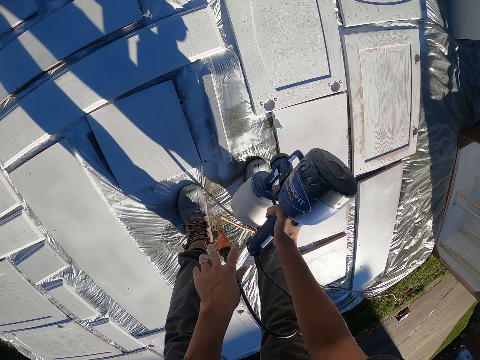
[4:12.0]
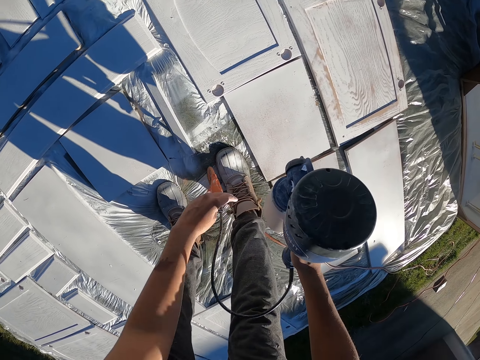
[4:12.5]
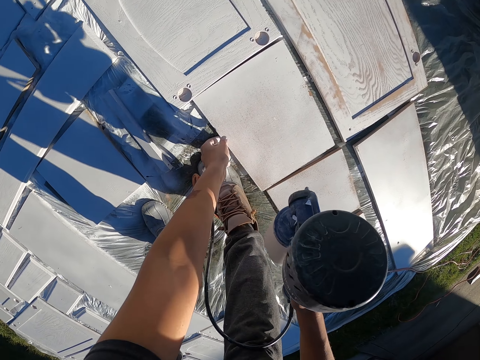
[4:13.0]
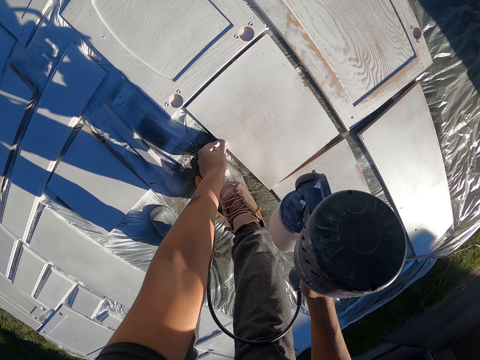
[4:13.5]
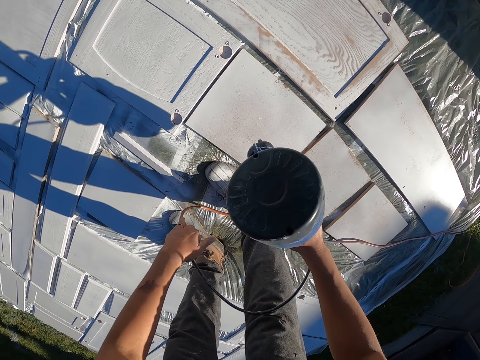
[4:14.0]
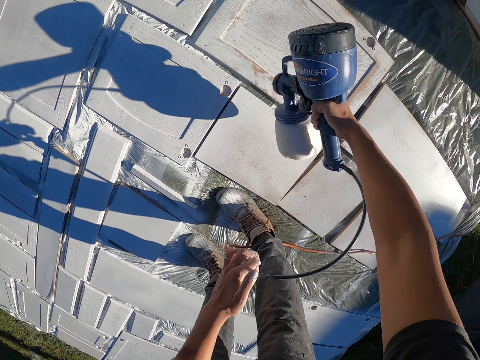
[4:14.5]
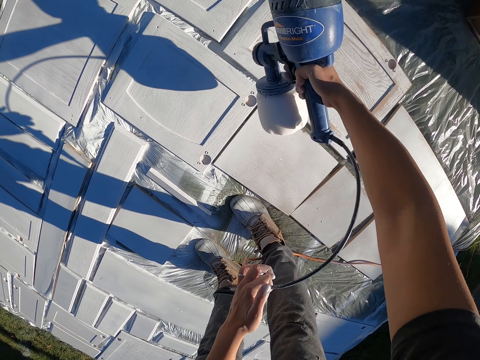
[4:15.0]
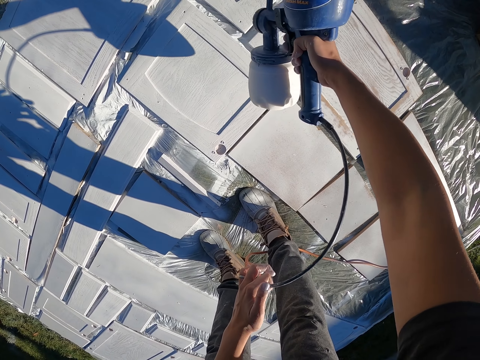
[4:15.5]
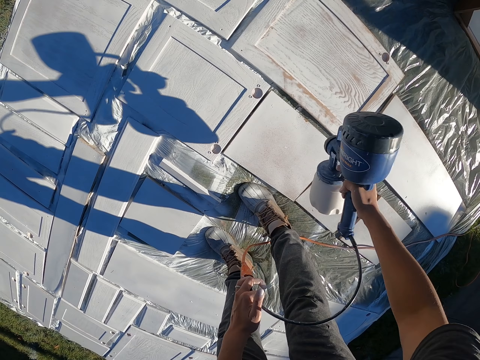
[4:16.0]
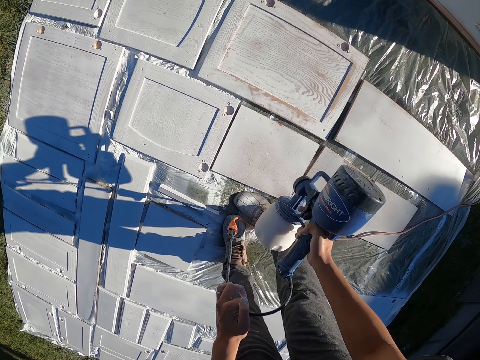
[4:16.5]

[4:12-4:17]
The camera wearer touches the board. They paint the boards with a sander machine.

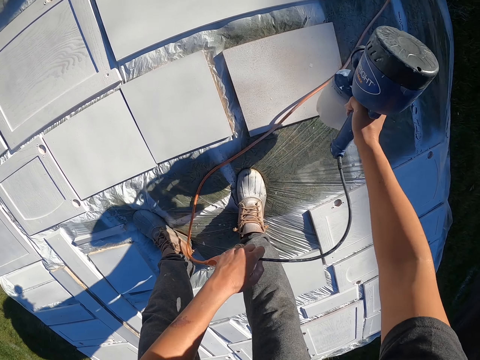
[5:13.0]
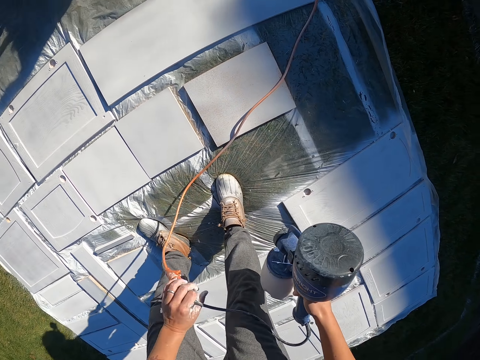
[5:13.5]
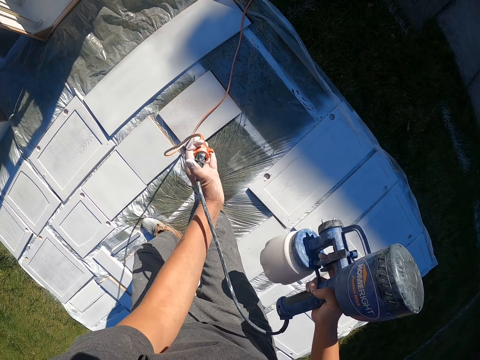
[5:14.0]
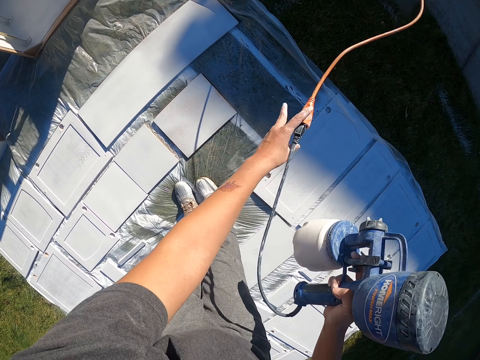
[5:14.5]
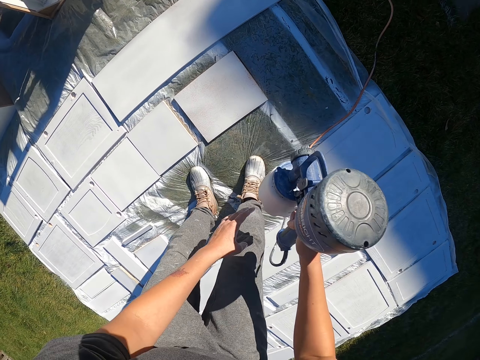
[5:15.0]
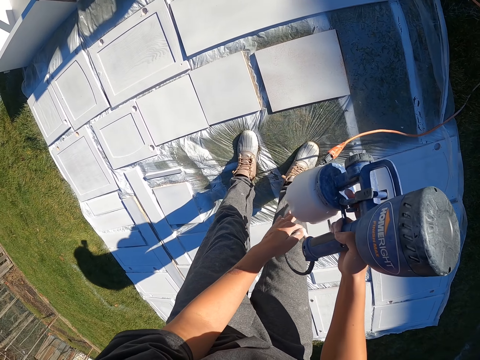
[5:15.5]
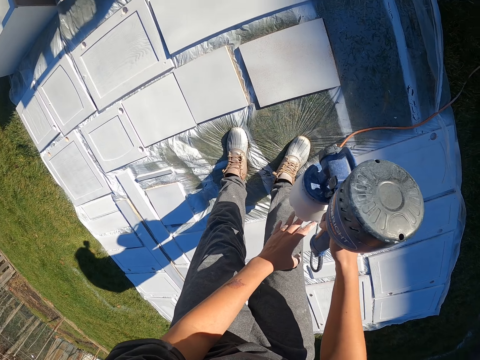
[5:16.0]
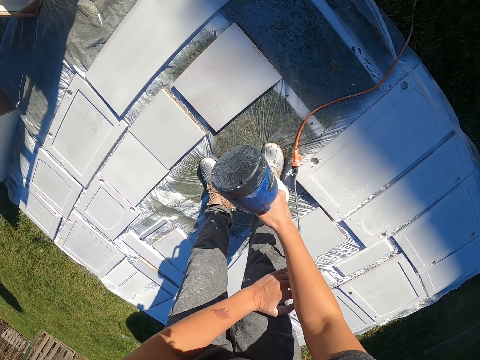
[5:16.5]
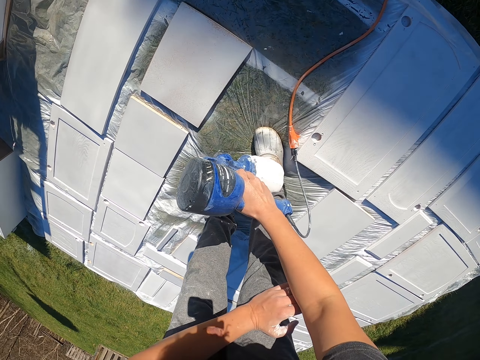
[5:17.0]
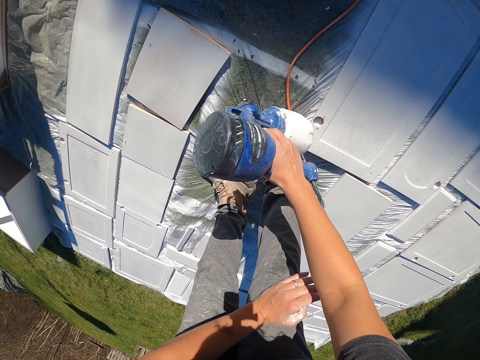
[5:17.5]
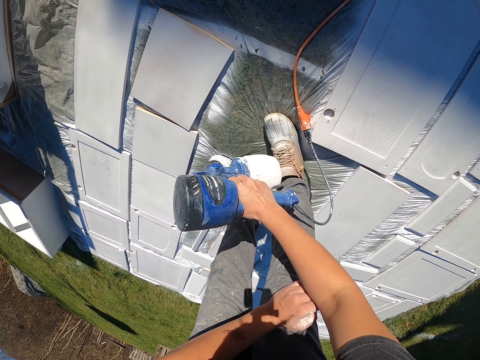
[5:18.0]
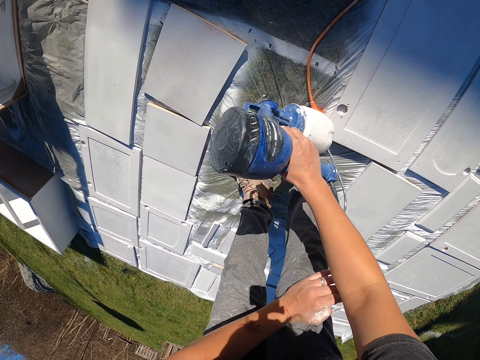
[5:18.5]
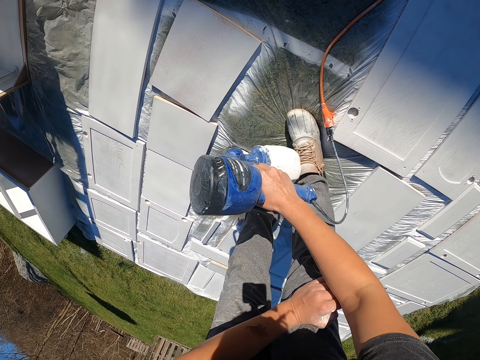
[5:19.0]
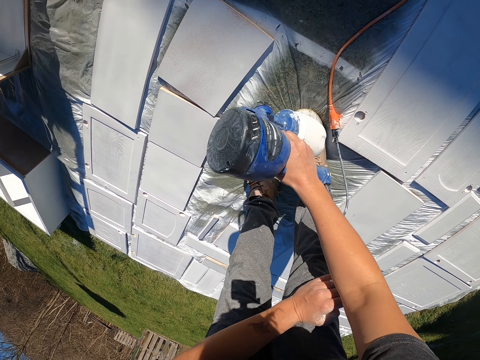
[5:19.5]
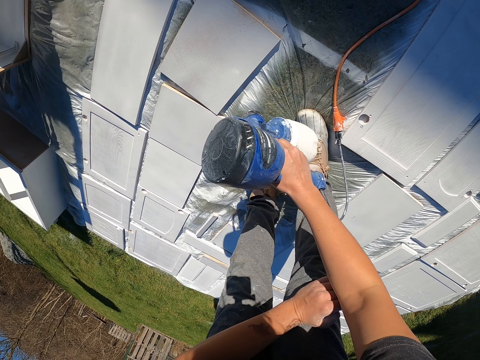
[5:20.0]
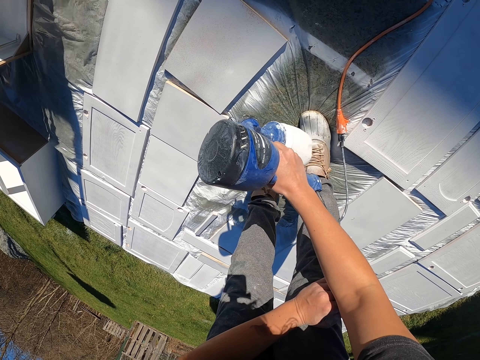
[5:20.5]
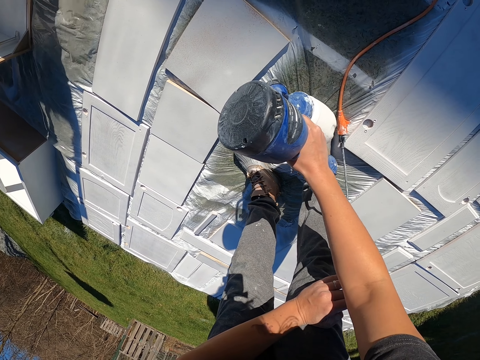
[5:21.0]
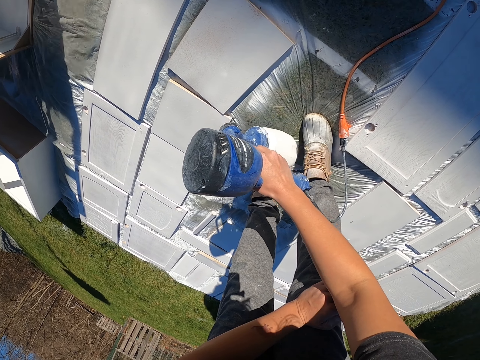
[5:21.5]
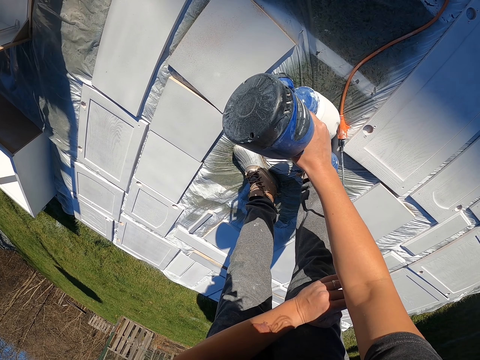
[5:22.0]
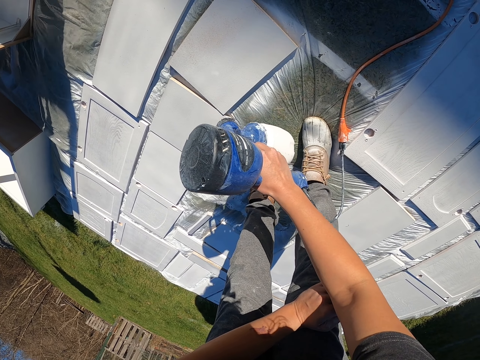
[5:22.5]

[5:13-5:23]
The camera wearer moves the cable. They spray on the wood surface.

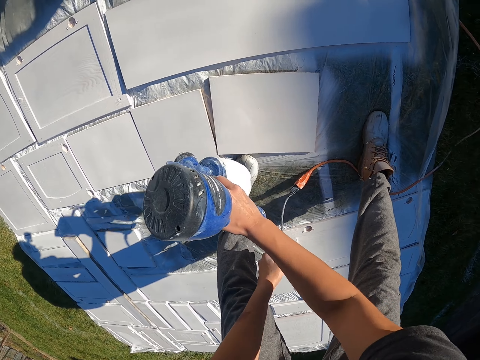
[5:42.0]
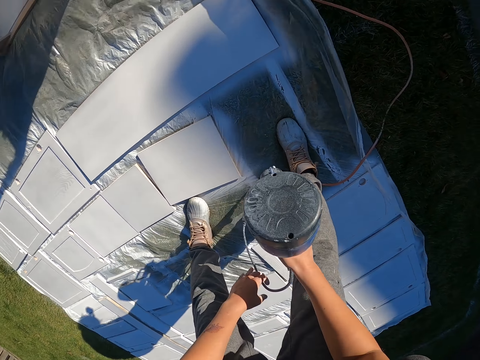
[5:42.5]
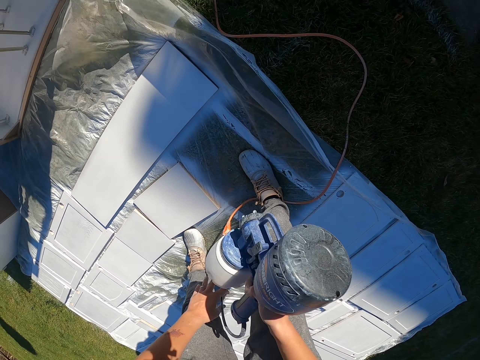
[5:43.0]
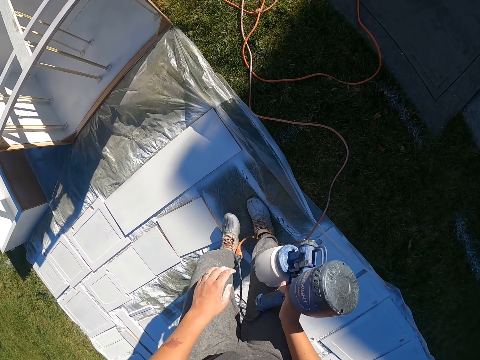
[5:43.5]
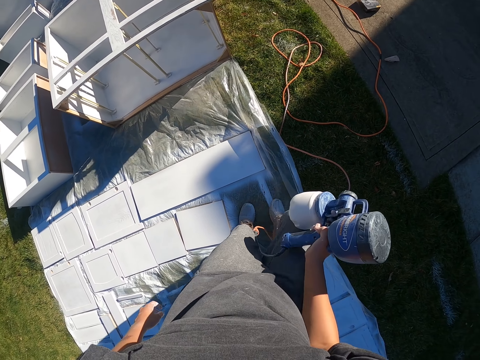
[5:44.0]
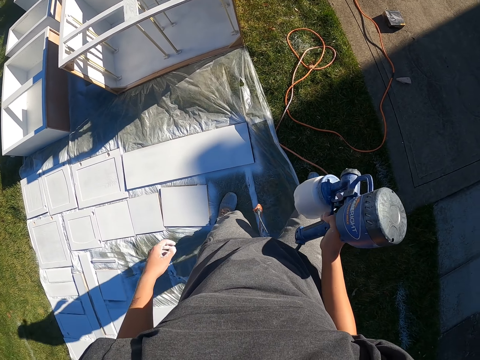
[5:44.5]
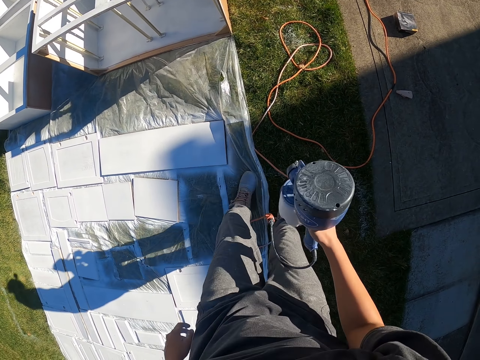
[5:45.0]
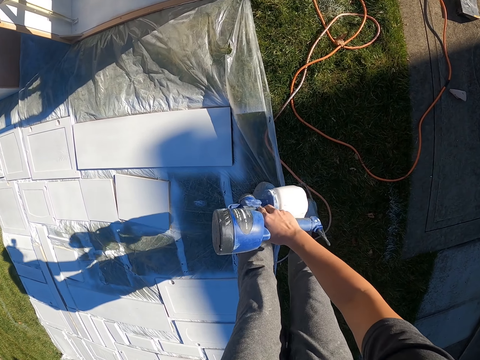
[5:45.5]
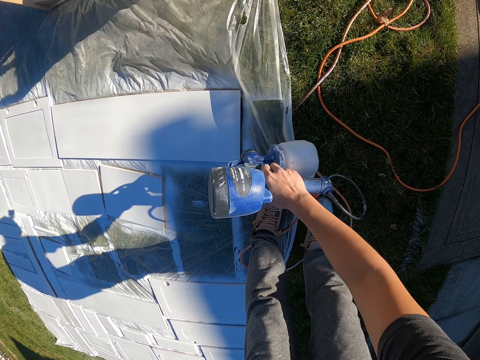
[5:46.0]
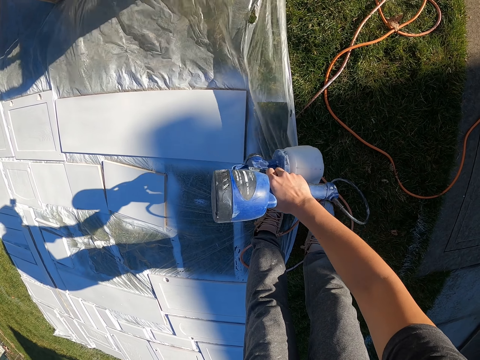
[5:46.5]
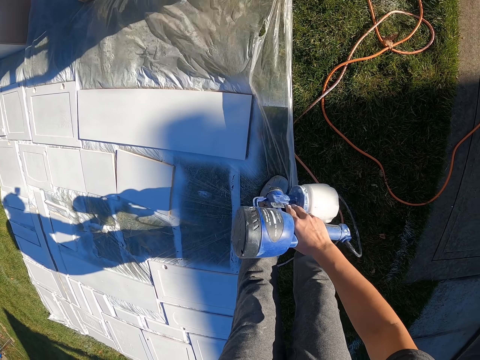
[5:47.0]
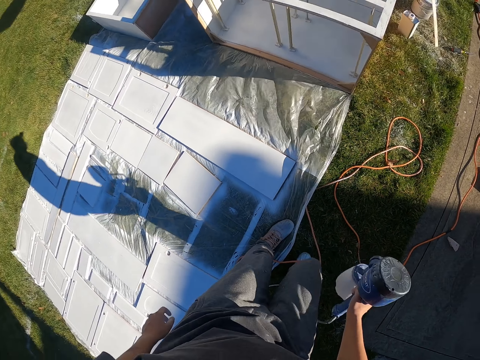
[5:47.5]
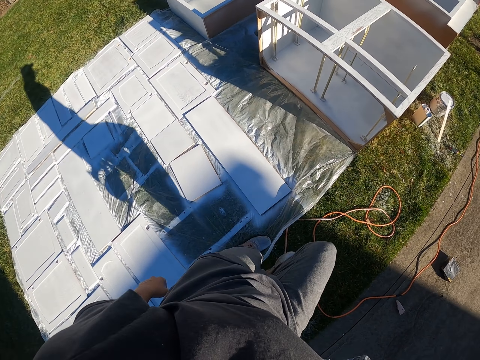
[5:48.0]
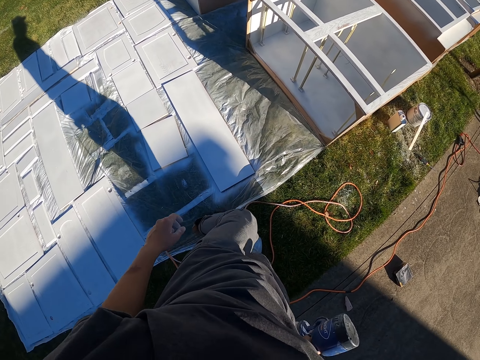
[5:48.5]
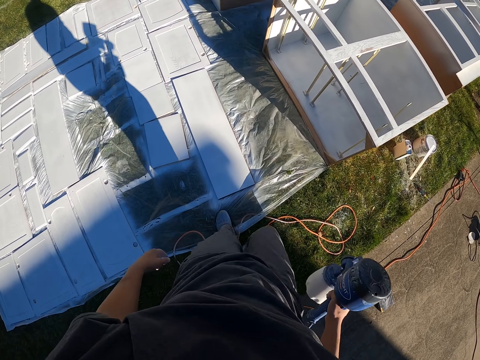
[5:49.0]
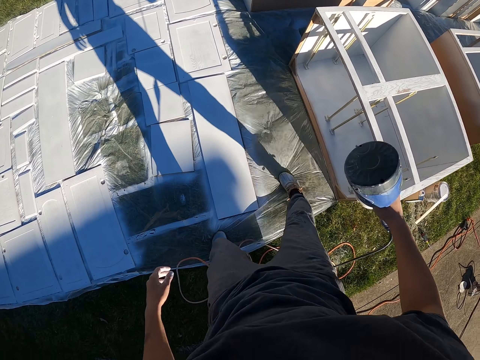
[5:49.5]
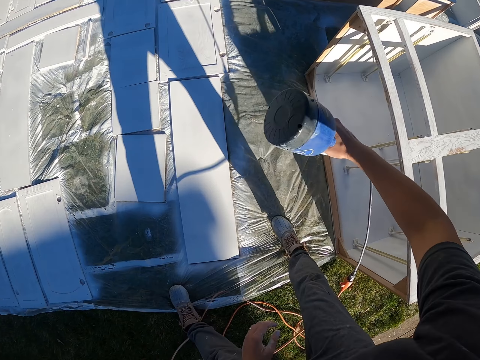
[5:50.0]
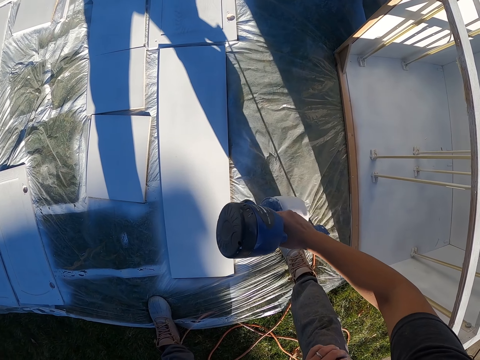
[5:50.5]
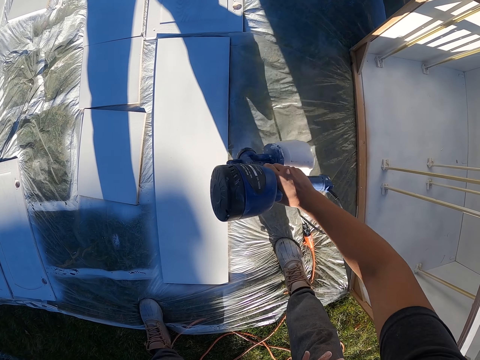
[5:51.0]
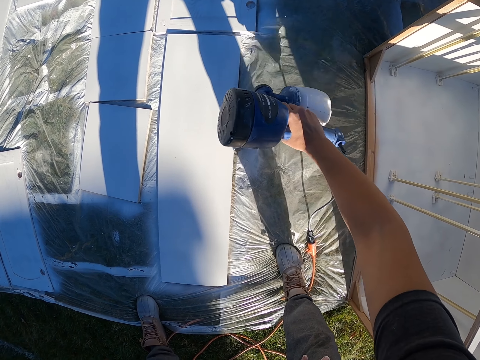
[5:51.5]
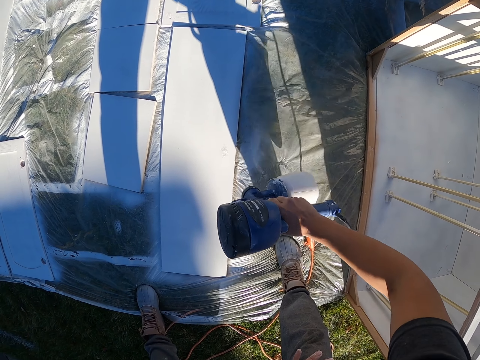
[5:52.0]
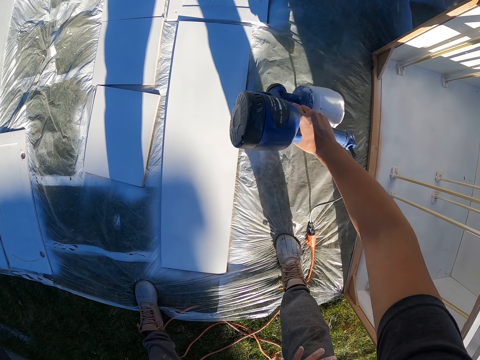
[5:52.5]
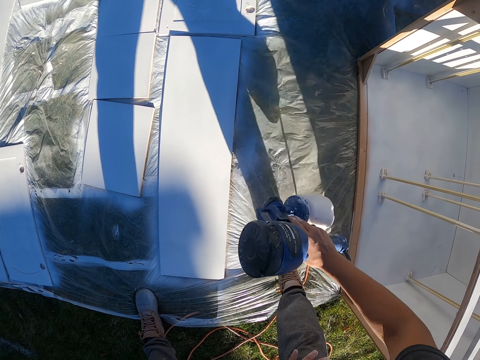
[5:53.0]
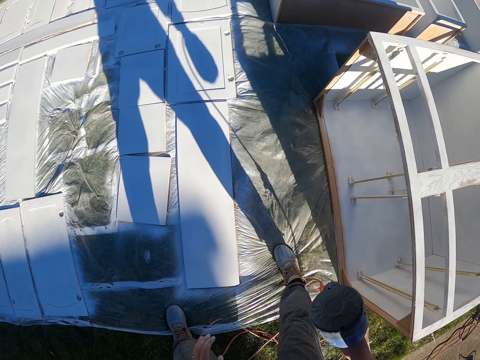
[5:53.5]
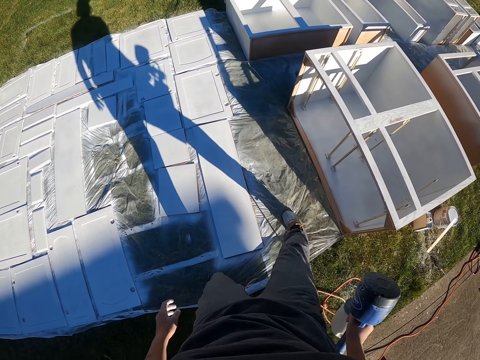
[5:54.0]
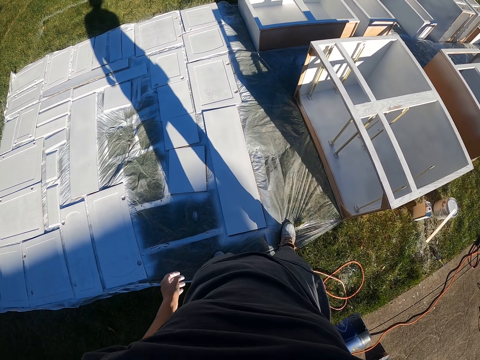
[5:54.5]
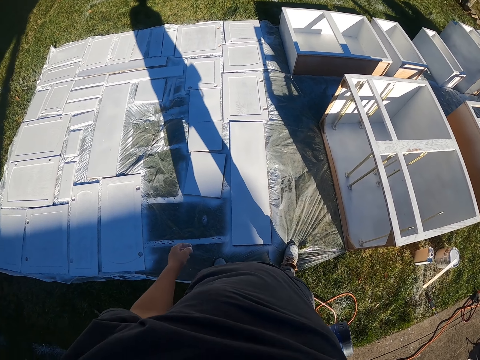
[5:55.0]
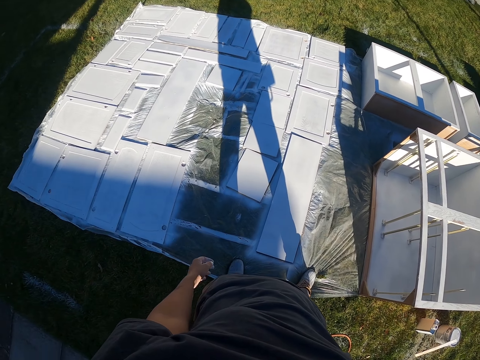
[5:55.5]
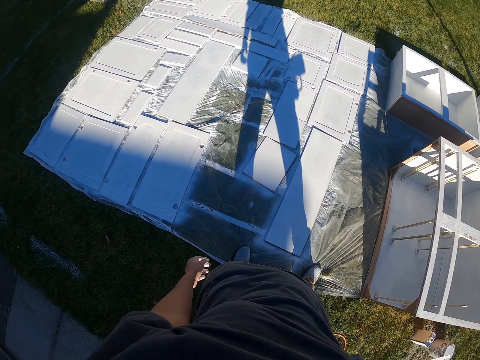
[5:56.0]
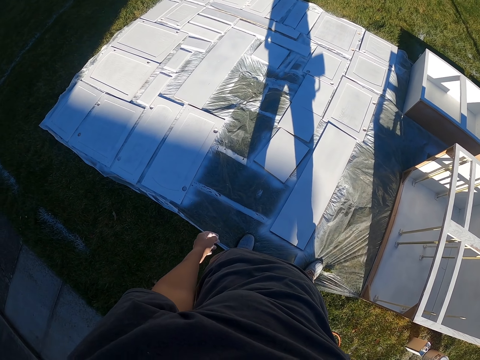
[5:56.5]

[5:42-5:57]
The camera wearer stands. They spray on the wood surface. They walk around. They spray on the wood surface. They stand up.
